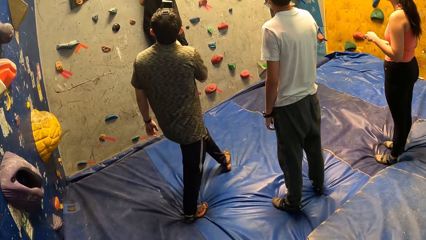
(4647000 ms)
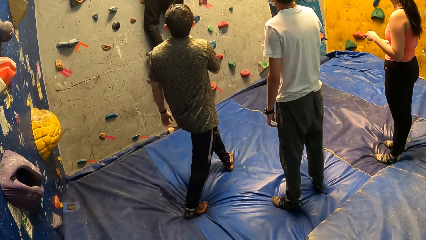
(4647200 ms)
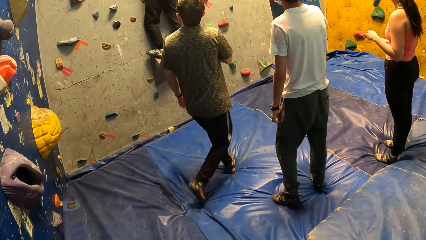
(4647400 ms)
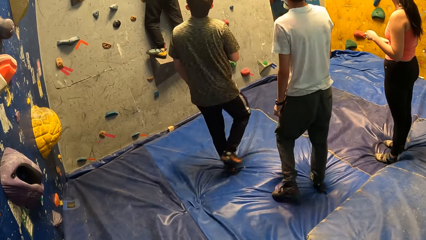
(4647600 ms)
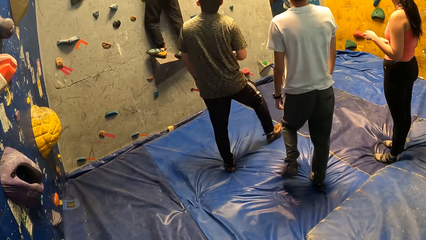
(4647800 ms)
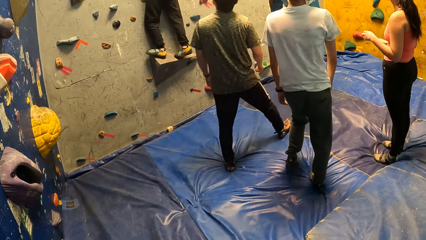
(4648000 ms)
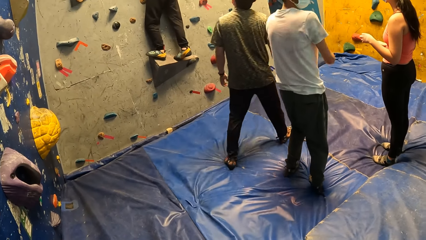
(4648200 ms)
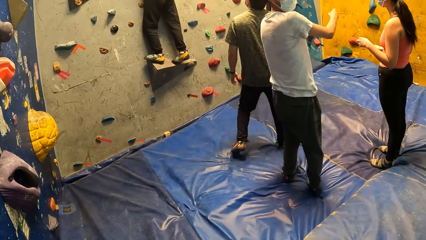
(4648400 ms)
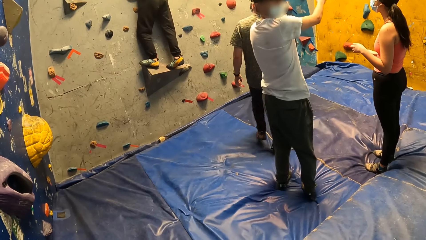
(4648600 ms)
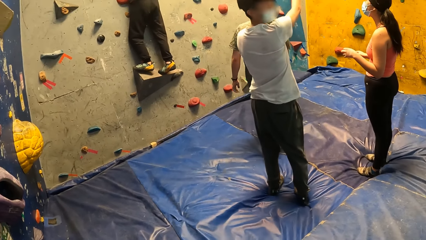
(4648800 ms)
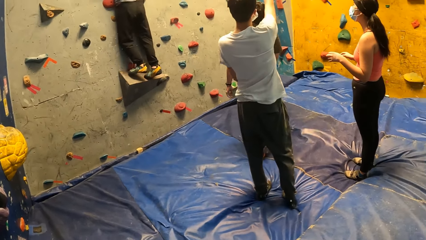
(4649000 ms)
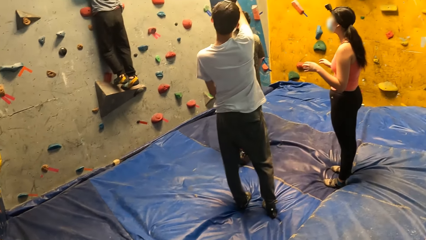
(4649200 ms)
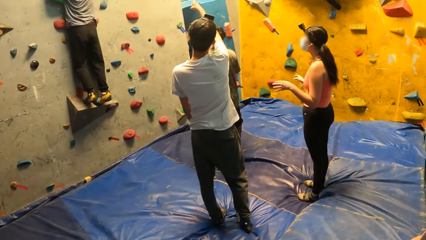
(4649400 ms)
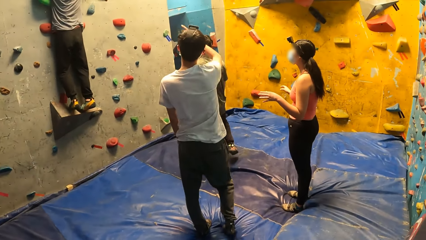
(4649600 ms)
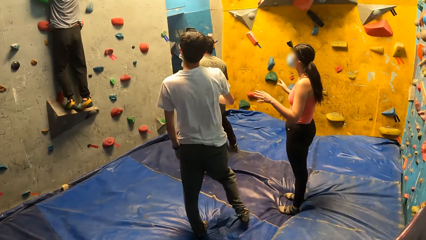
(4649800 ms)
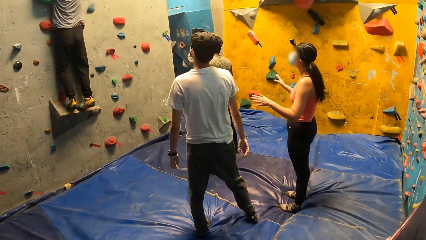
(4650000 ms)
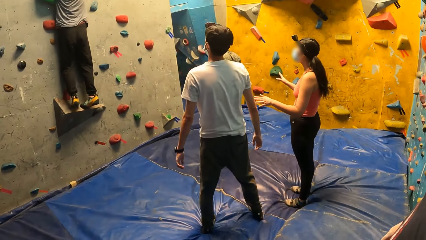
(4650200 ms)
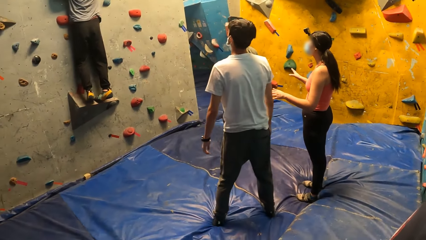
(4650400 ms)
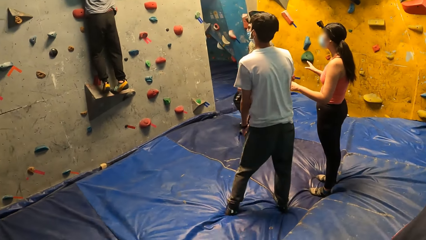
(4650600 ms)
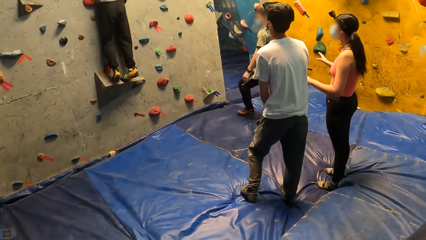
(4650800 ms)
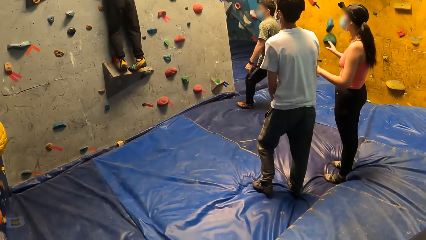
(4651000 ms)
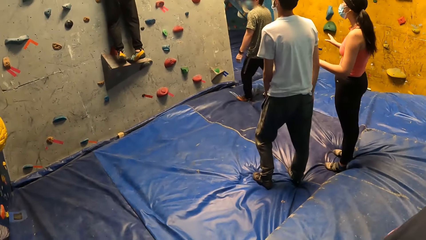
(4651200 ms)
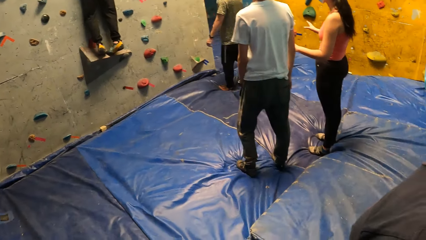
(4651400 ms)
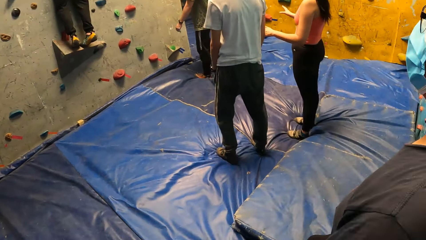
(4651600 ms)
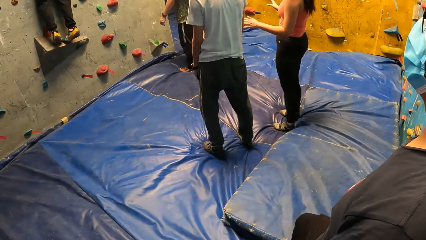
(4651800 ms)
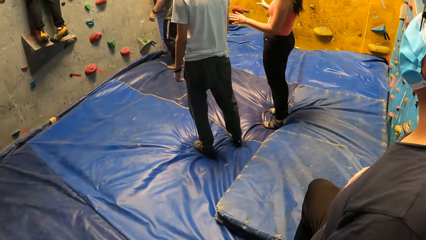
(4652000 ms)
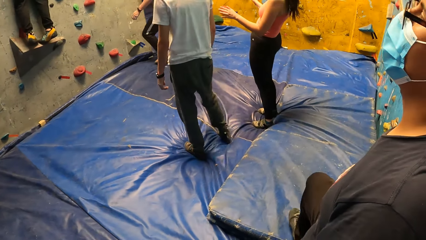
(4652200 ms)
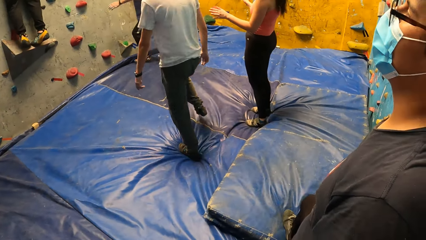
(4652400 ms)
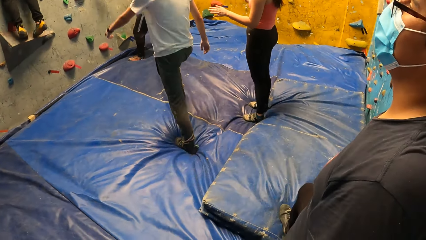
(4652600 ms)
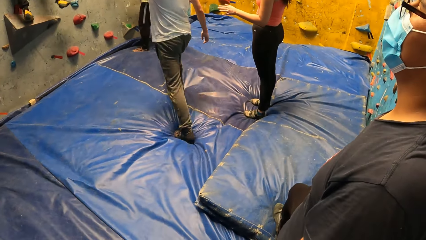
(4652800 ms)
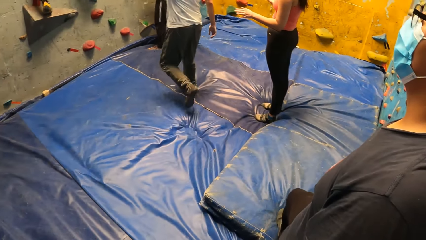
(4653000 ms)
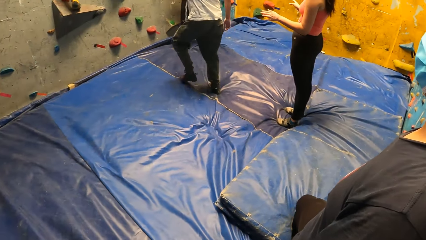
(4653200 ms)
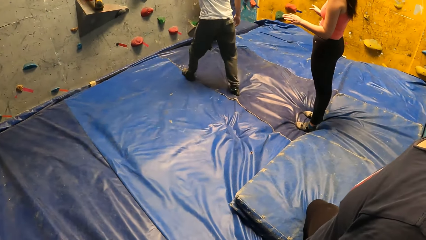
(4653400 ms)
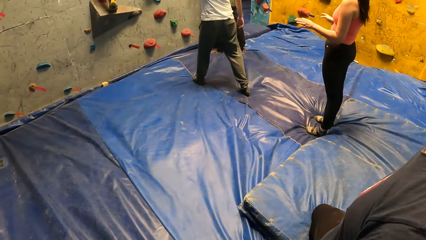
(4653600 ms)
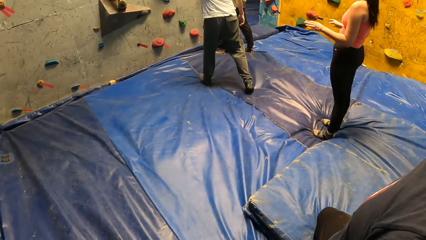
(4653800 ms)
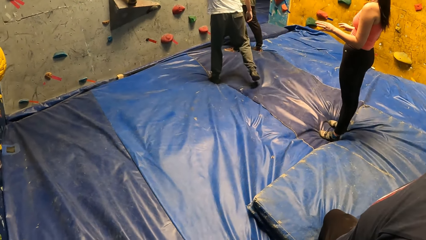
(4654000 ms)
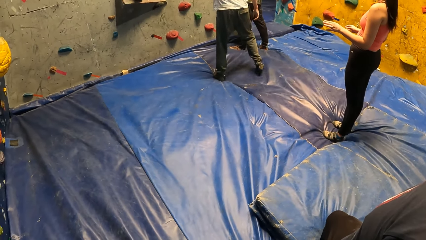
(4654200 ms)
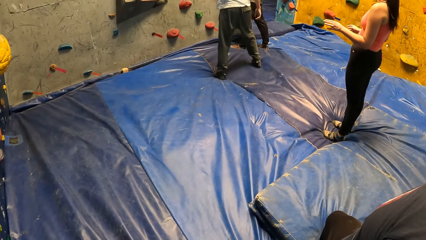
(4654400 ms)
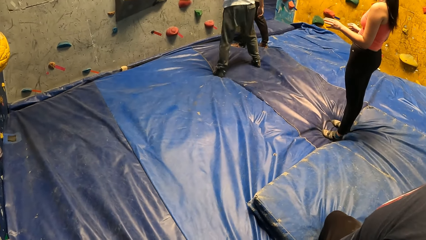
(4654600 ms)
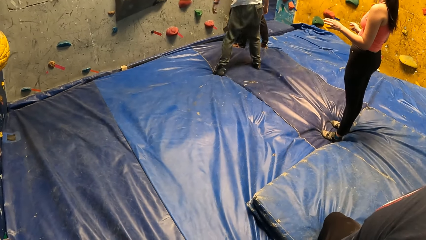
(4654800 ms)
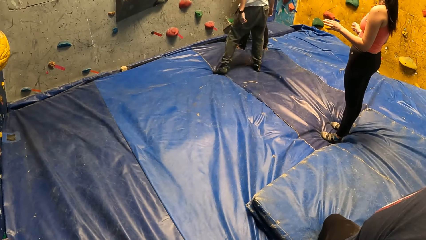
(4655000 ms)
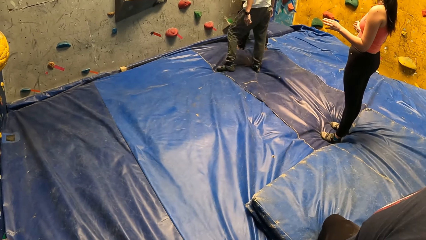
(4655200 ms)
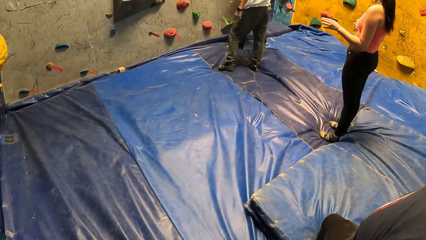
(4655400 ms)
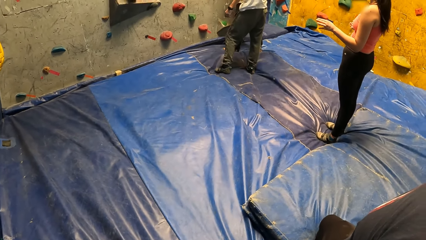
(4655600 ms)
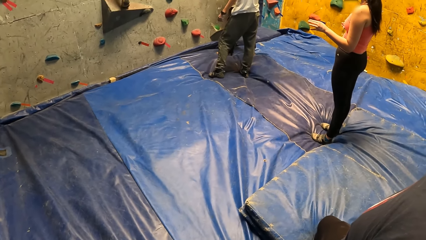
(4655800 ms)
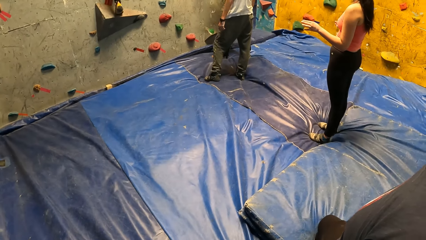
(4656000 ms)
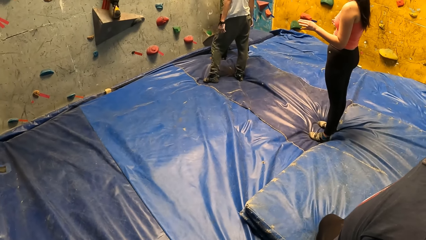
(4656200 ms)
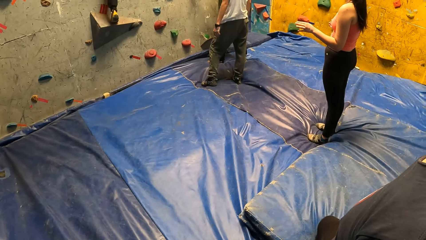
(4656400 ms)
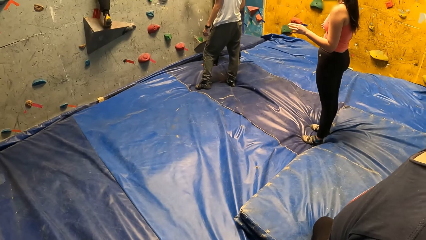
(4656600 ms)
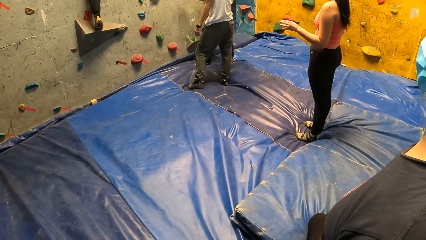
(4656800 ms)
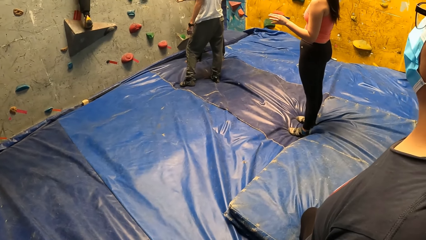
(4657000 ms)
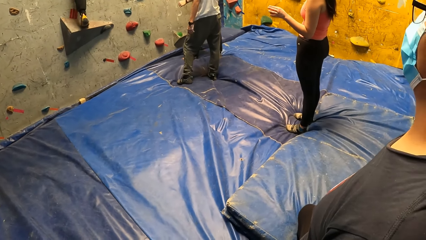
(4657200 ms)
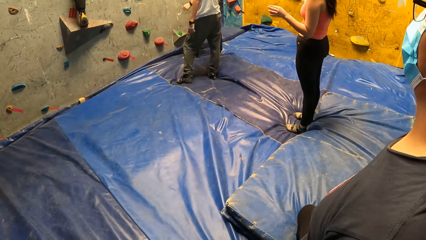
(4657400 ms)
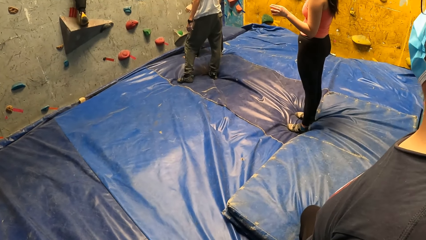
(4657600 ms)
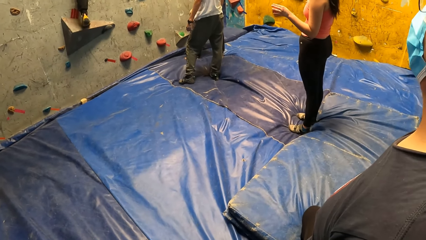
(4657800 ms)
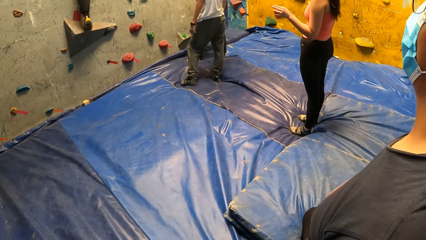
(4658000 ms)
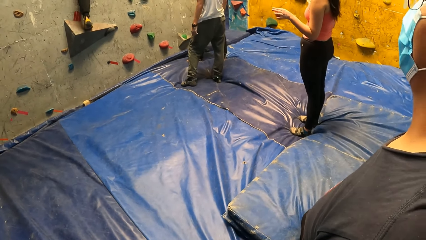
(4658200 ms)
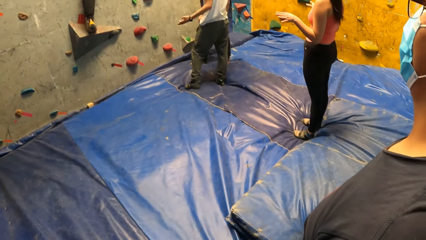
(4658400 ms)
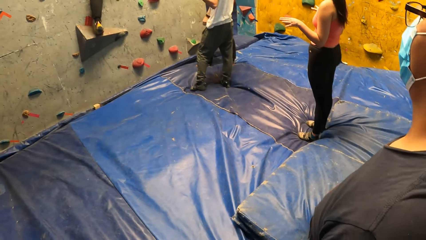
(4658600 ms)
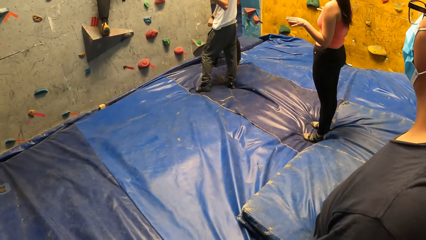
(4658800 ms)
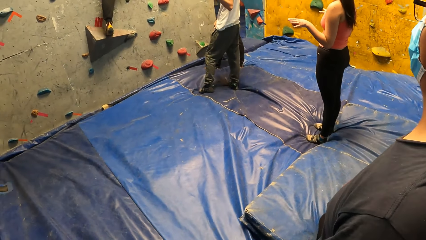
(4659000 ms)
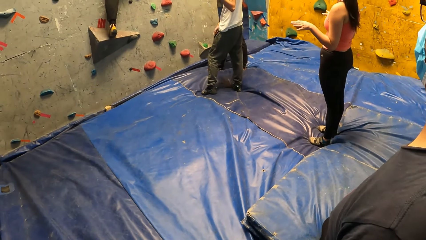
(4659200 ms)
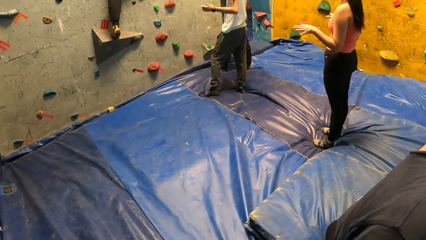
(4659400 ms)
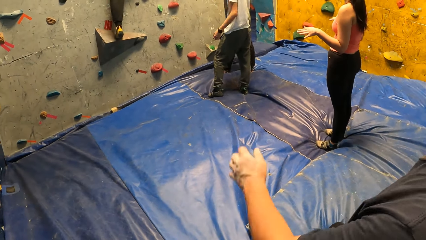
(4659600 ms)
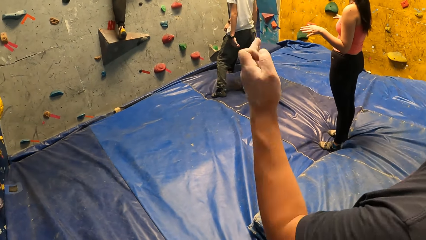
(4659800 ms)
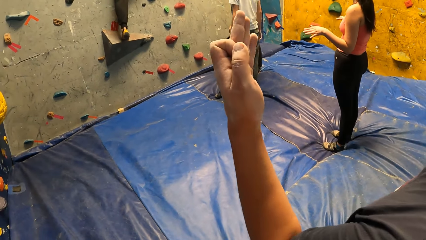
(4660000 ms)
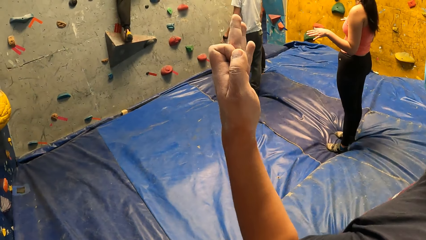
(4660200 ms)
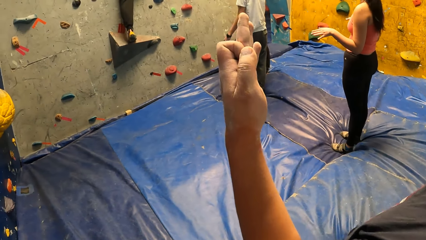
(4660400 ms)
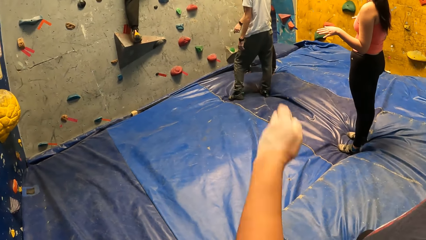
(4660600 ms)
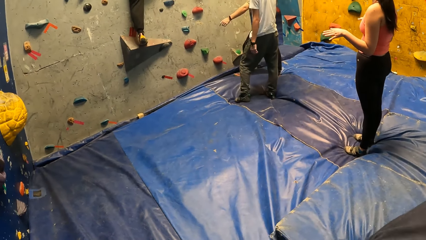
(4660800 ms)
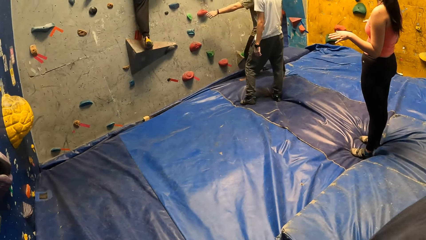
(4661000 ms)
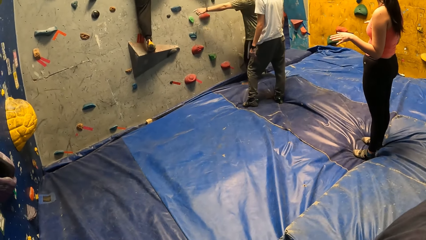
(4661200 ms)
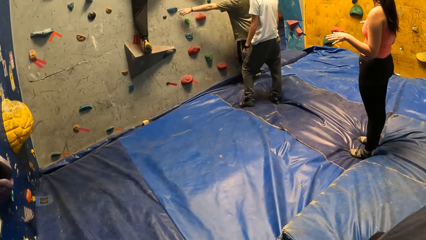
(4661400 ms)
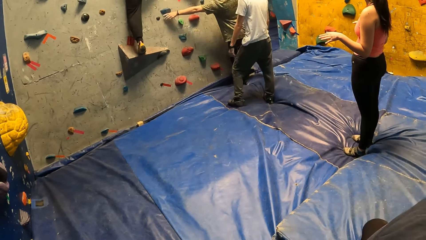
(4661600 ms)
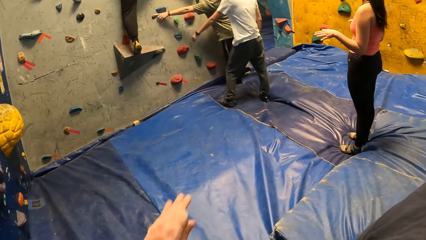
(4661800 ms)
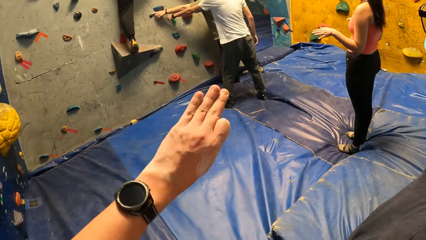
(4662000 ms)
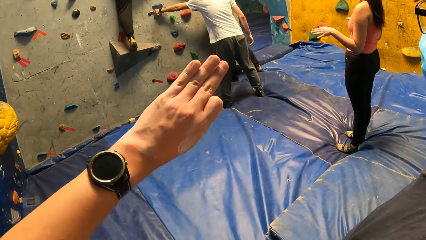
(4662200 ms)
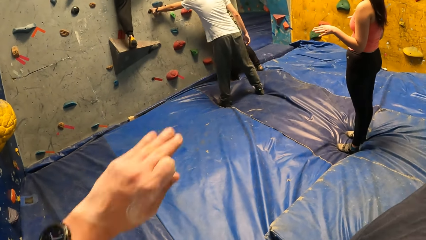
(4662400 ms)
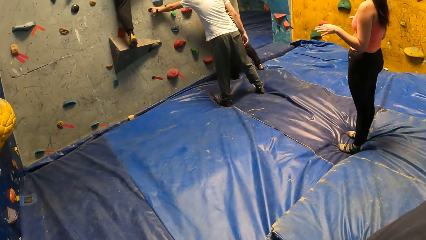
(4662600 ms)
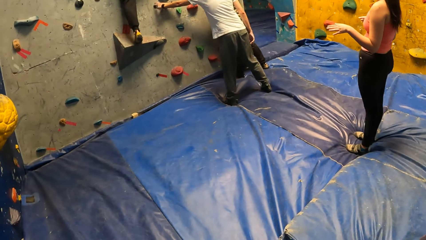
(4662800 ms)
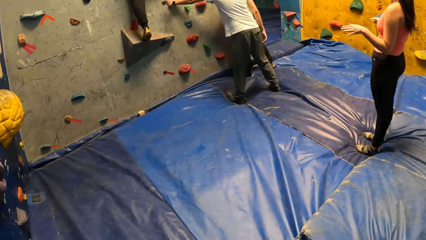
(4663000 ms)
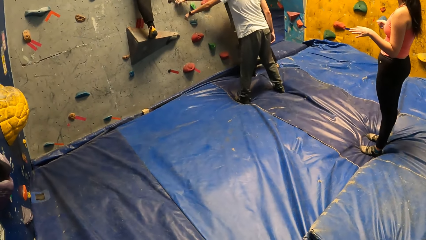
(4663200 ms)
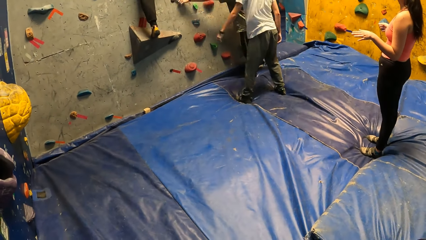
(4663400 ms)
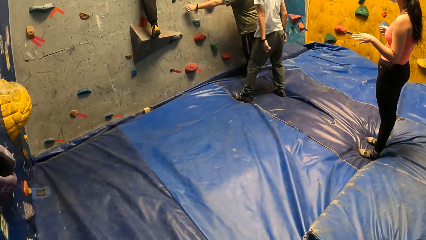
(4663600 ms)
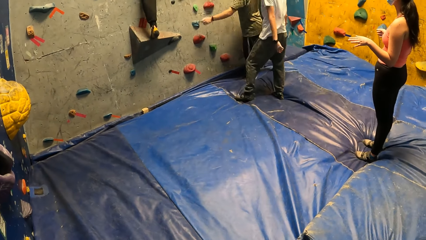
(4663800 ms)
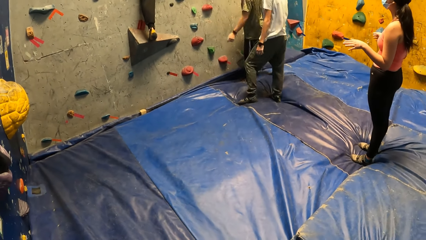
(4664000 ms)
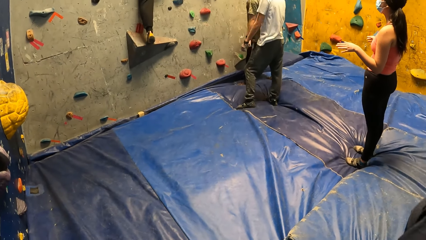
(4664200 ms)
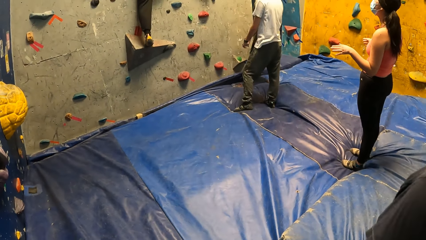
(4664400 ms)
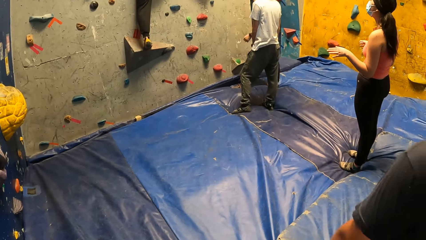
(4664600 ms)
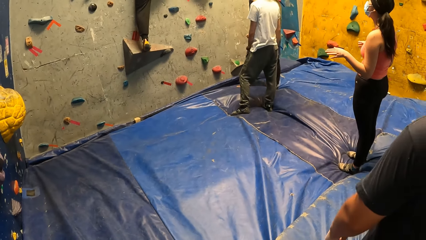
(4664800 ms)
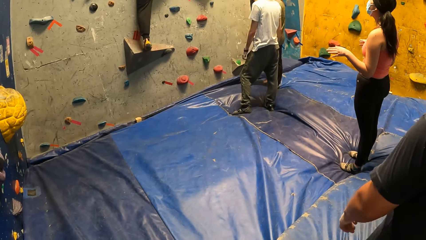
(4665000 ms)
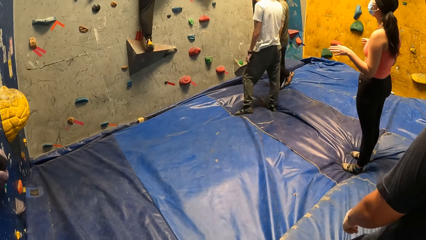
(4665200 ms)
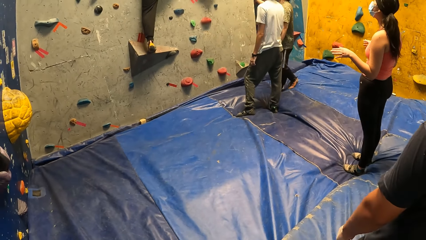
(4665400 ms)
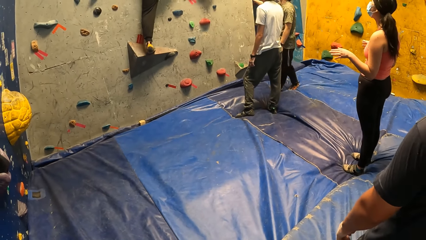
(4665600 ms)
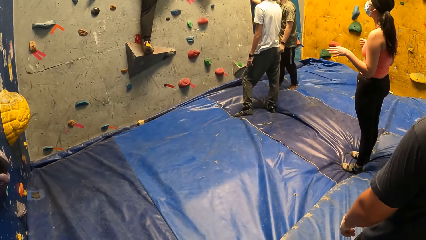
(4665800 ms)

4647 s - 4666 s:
A person walks around the room. Another person raises his hand. A third person moves her hands. The second person walks towards the climbing wall. The camera wearer stares at a fourth person on the climbing wall. The third person shakes her hands. The second person raises his hand. A fifth person raises his hand. The first person touches the climbing wall. The camera wearer moves his hand. The second person points at the climbing wall. The camera wearer stares at the fourth person on the climbing wall.
